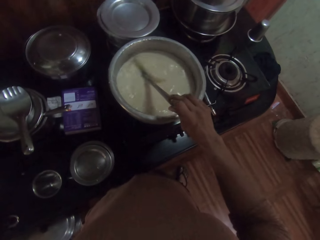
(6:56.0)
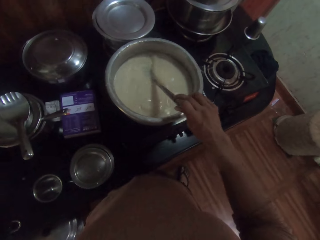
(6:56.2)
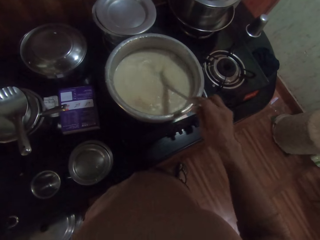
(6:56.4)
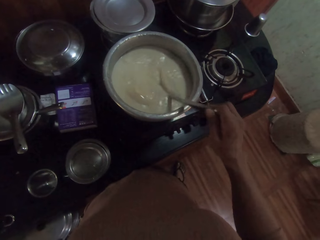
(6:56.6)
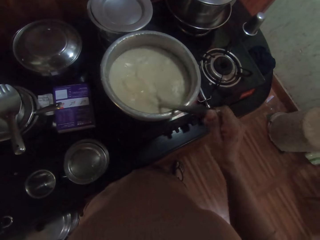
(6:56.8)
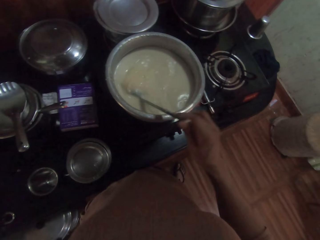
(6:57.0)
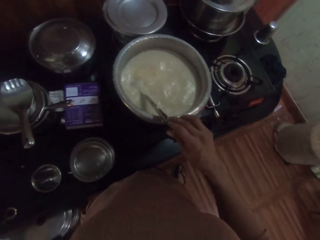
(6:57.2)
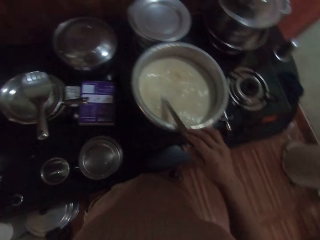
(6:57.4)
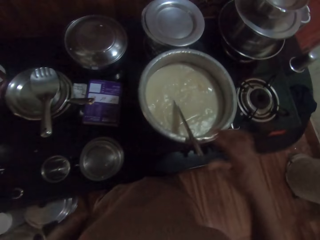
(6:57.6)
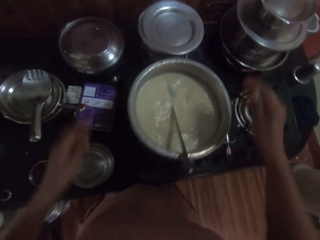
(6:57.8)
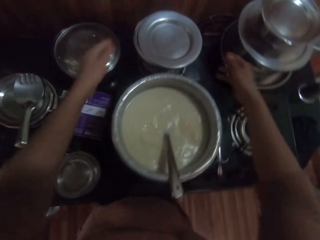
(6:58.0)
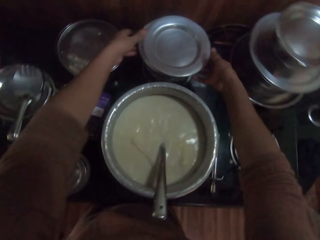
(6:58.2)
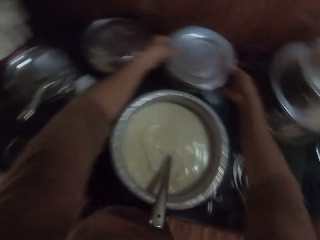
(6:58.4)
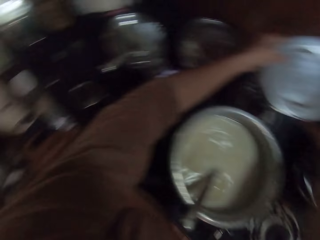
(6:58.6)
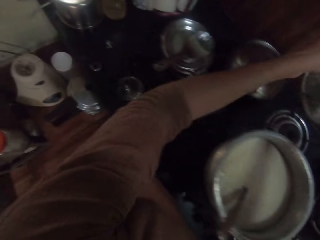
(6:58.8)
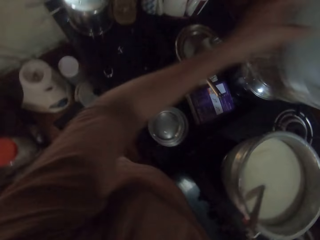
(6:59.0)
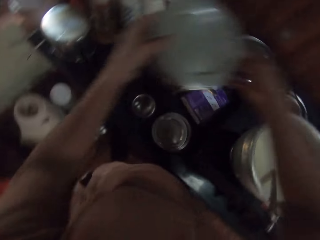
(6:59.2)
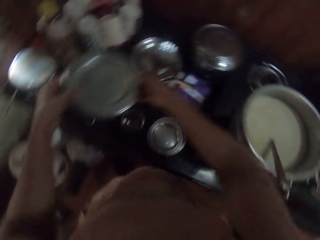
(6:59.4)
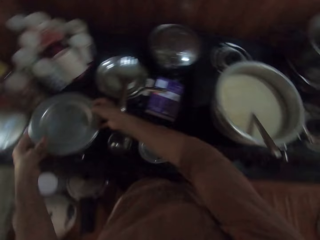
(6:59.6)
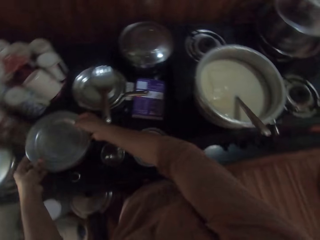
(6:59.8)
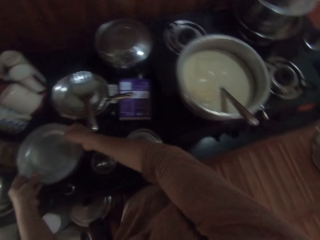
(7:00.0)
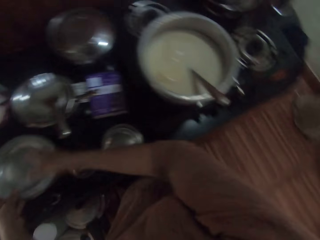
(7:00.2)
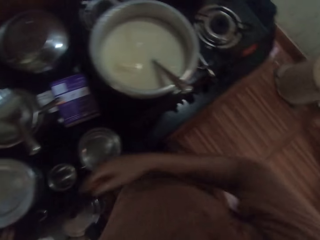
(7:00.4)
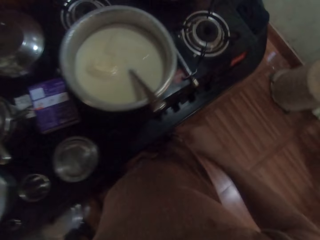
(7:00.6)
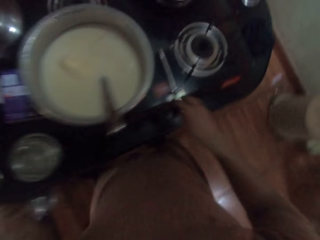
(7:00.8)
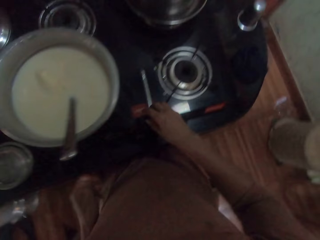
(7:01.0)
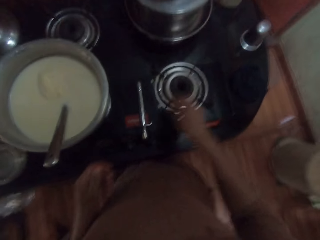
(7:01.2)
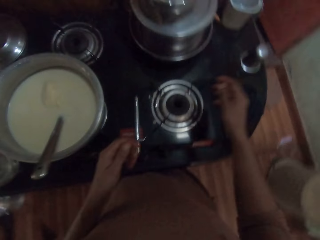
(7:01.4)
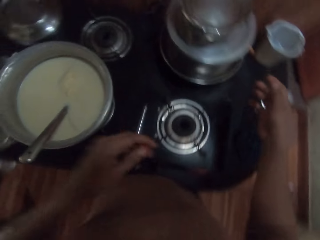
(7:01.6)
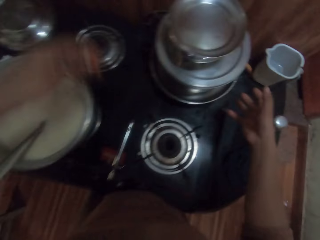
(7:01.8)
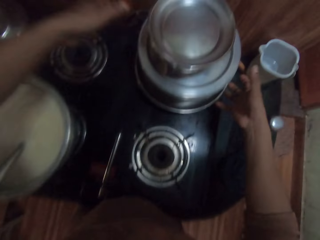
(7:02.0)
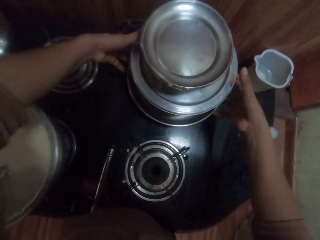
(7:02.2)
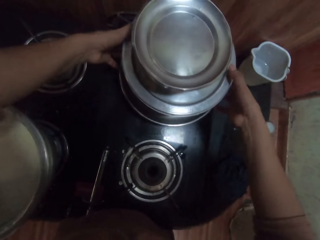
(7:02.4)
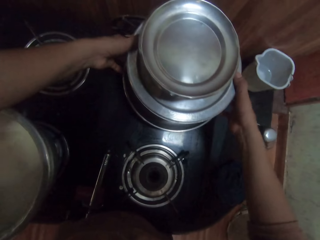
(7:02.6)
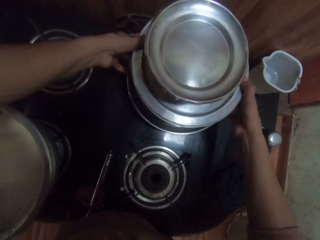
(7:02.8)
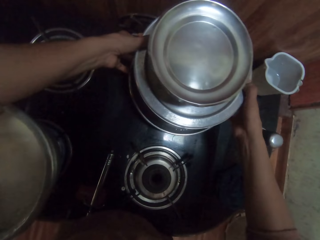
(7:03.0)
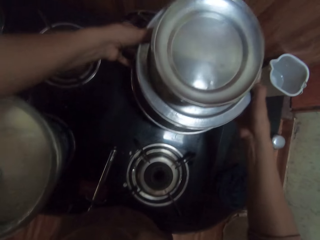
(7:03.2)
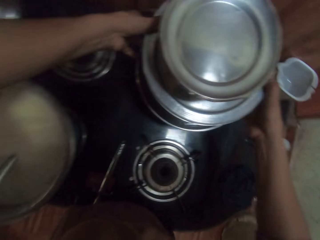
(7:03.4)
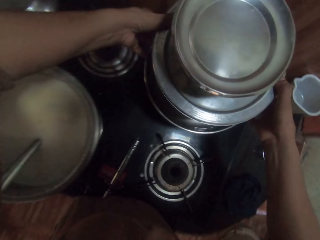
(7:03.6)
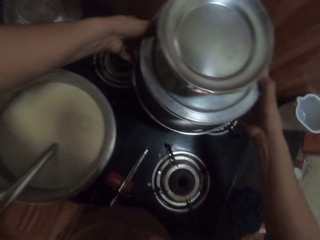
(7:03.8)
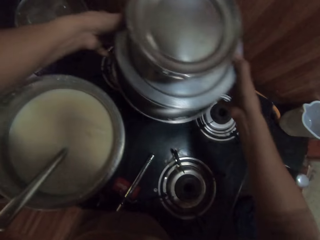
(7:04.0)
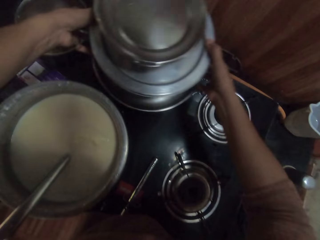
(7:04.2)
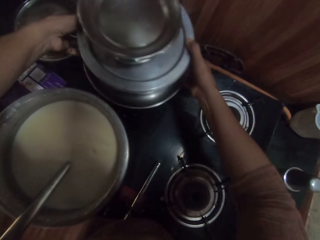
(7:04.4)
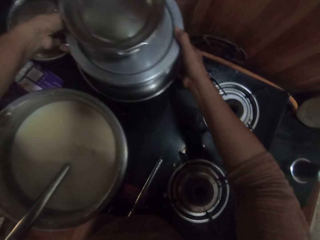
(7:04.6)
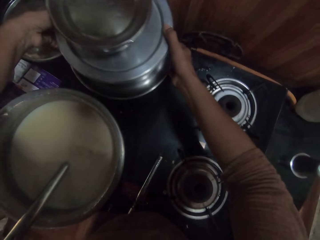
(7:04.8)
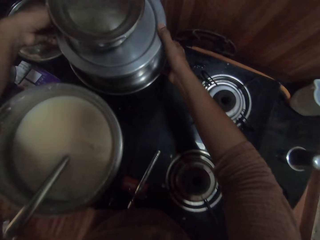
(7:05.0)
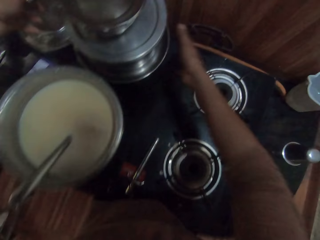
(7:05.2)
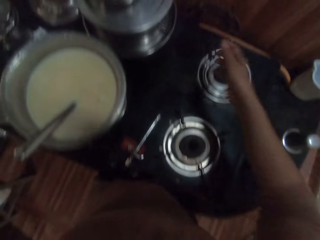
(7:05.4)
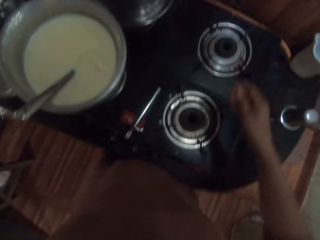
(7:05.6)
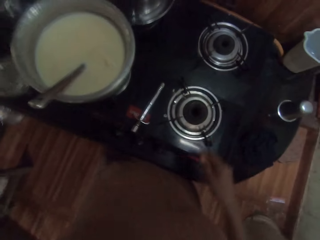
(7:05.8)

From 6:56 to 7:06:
The camera wearer picks up a pot from the cooker with both hands. They drop the pot on the kitchen counter with both hands. They move some pots on the cooker with both hands and put the pot on the stove.

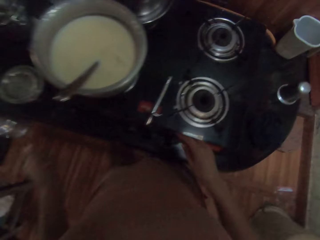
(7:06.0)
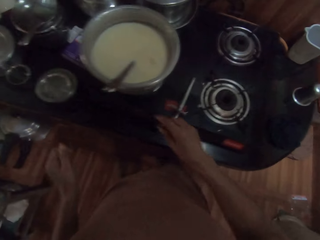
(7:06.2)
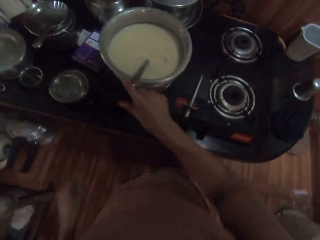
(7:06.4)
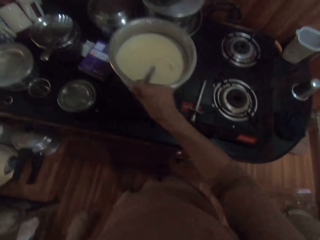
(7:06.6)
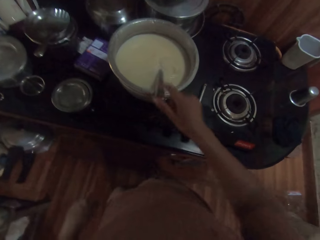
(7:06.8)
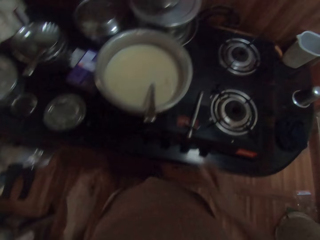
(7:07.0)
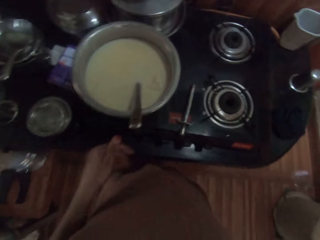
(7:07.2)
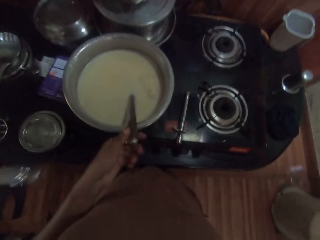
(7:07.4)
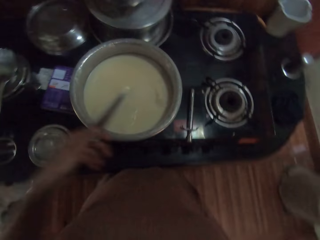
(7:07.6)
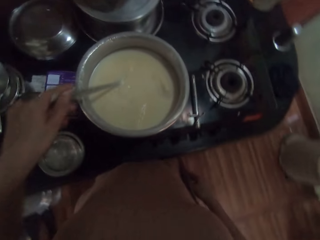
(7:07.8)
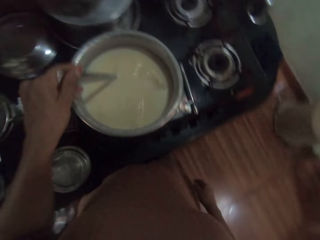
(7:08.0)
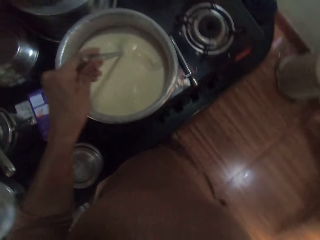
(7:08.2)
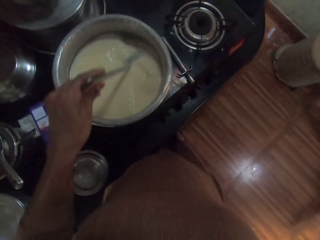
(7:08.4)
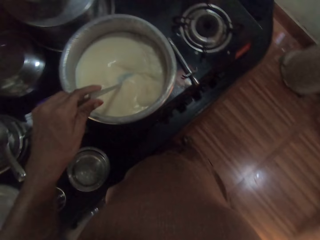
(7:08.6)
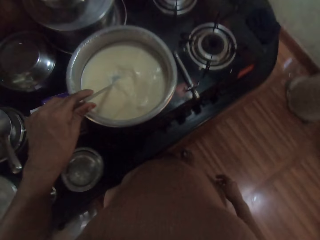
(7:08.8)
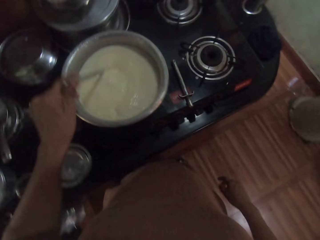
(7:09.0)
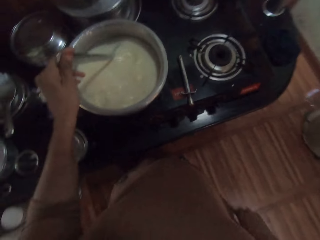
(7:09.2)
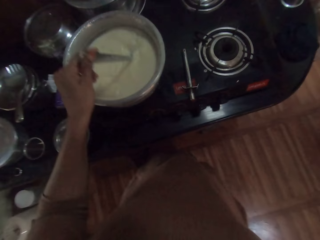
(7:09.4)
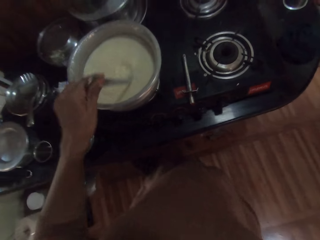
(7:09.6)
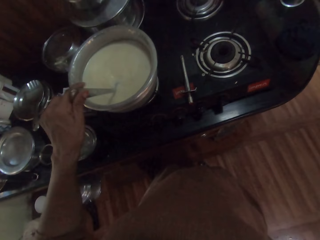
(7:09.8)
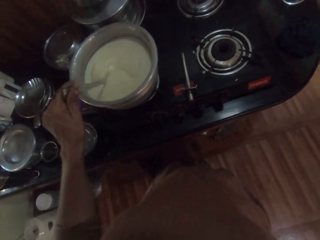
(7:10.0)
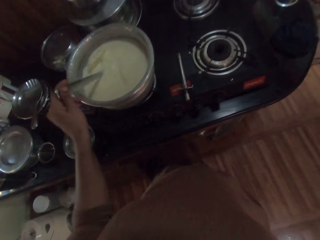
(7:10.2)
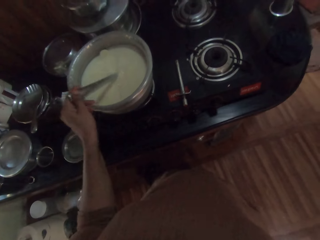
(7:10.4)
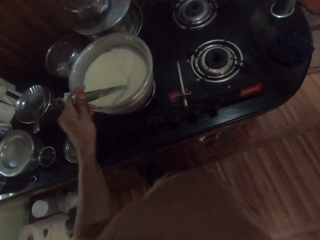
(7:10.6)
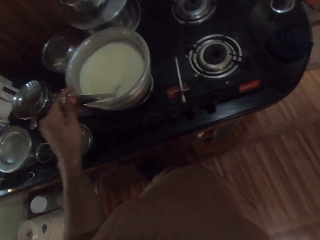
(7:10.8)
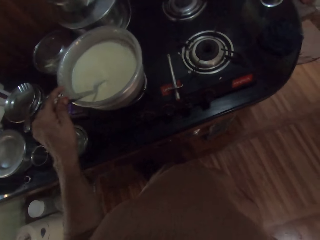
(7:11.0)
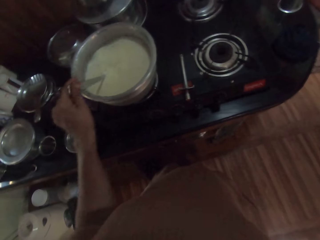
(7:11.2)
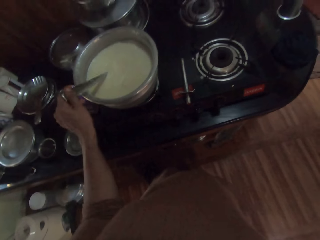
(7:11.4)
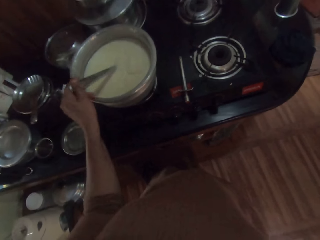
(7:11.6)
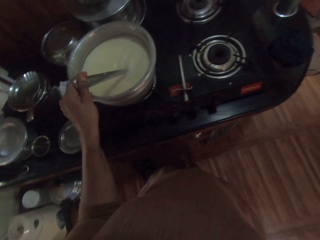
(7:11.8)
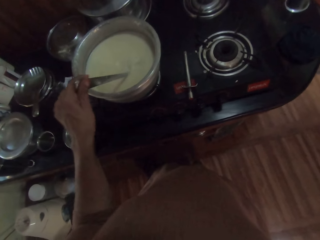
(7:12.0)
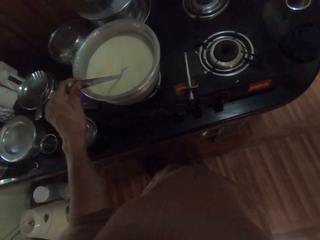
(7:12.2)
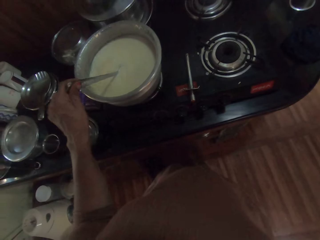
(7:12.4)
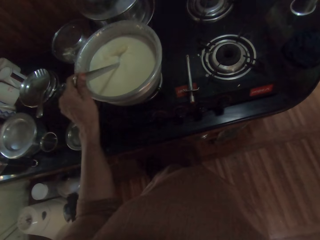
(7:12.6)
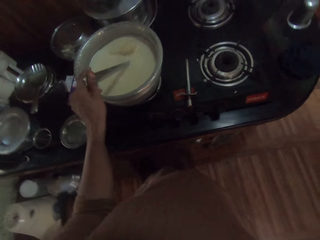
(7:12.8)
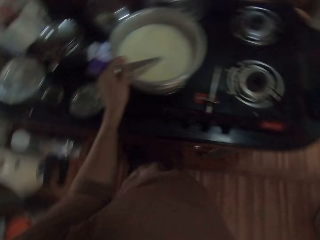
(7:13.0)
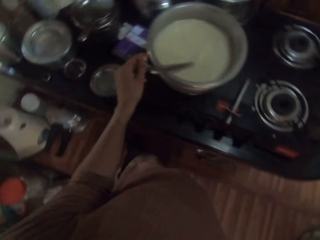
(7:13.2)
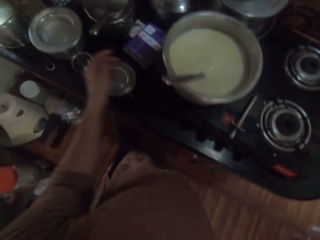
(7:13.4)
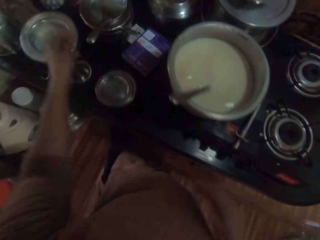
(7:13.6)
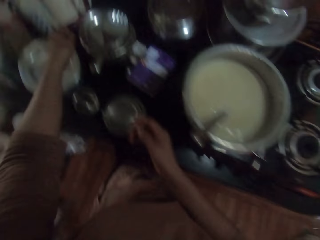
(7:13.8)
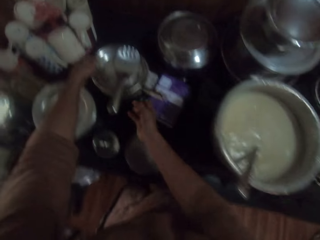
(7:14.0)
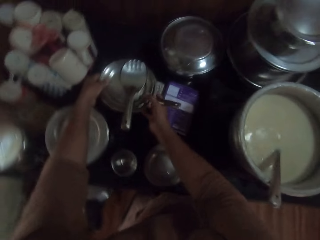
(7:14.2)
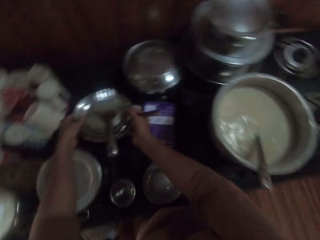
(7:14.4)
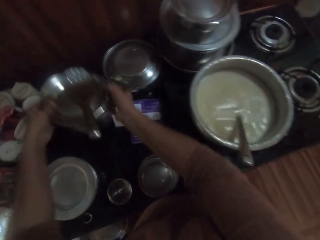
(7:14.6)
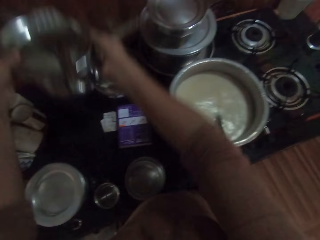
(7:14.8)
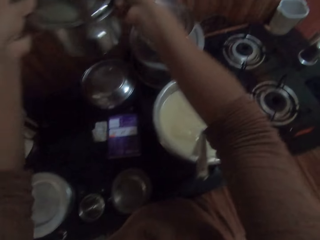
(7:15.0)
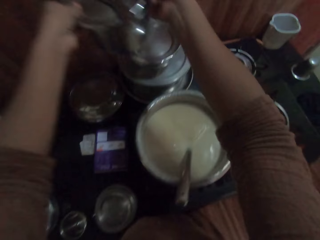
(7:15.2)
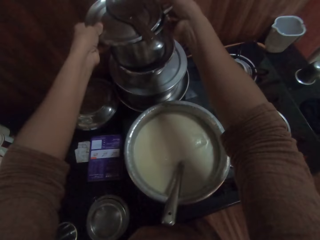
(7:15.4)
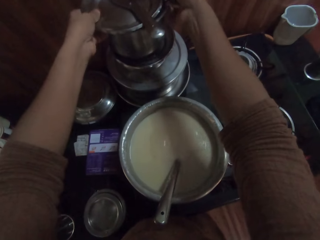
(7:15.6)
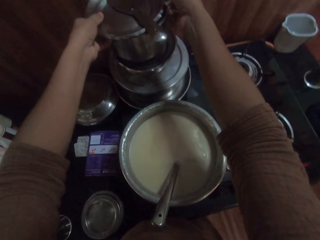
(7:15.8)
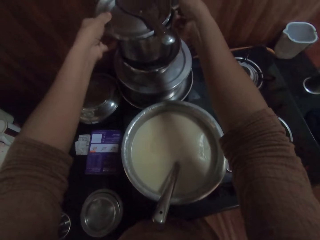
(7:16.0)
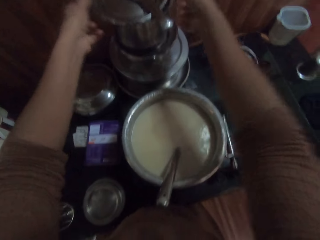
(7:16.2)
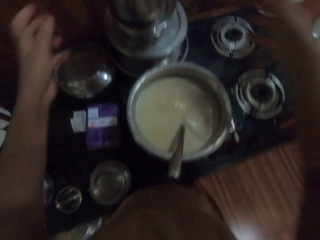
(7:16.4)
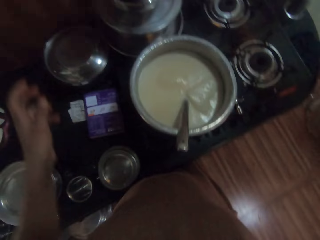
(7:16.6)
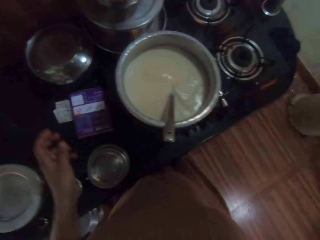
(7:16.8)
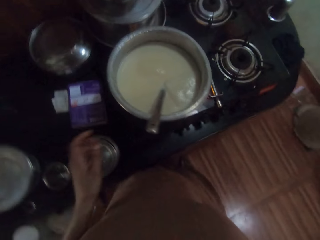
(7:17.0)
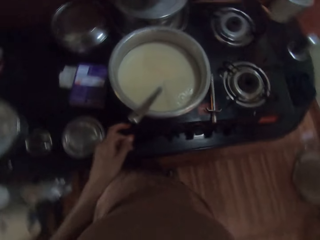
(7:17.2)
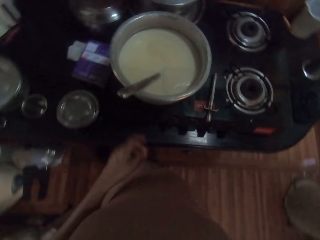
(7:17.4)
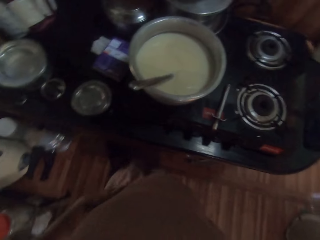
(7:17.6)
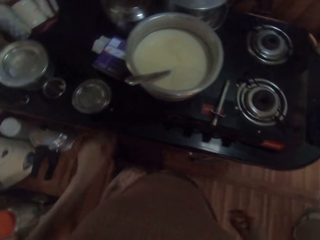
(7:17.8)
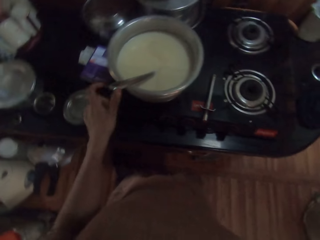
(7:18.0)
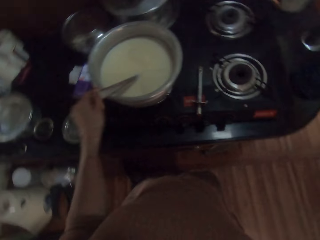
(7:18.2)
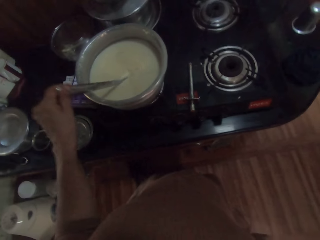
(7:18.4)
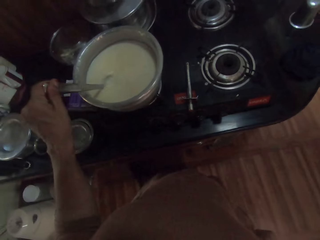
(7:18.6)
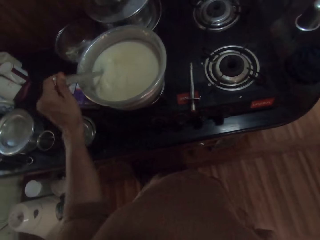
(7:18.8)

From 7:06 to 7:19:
The camera wearer touches the spoon in the pot on the cooker with her right hand. She picks up the spoon in the pot on the cooker with her left hand. She stirs the liquid in the pot on the cooker with the spoon in her left hand. She picks up the pot on the kitchen counter with both hands. She drops the pot on the pots on the cooker with both hands. She picks up the spoon in the pot on the cooker with her left hand. She stirs the liquid in the pot on the cooker with the spoon in her left hand.
